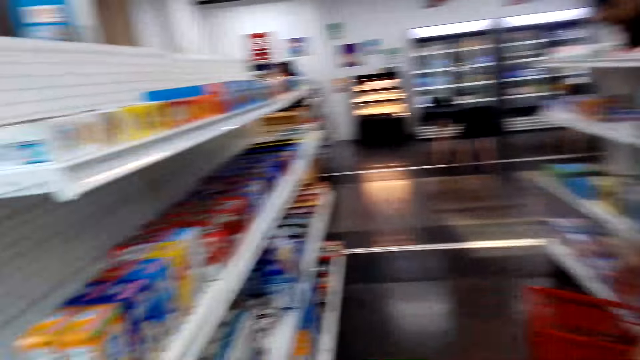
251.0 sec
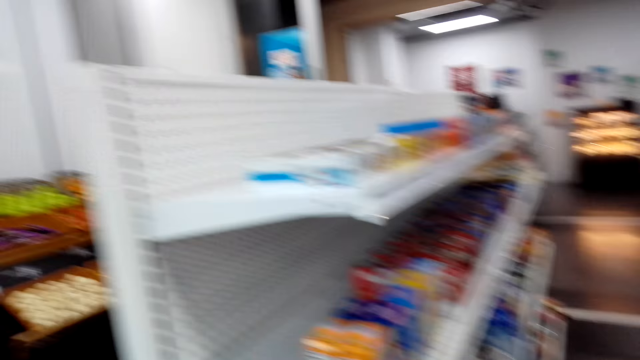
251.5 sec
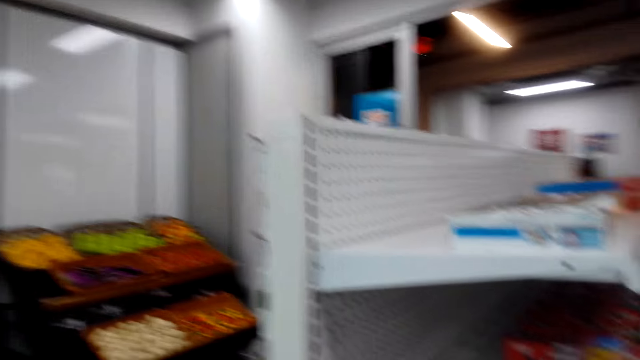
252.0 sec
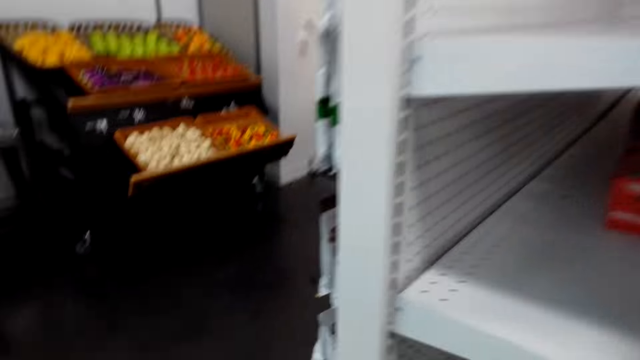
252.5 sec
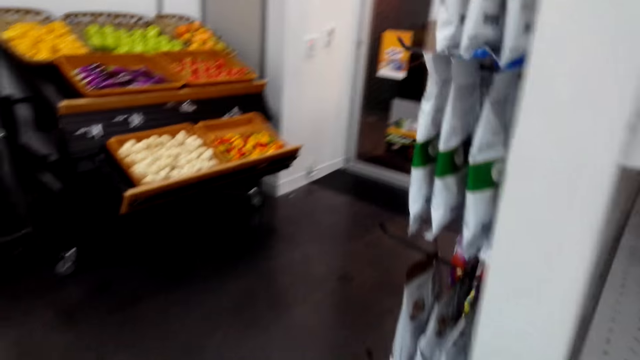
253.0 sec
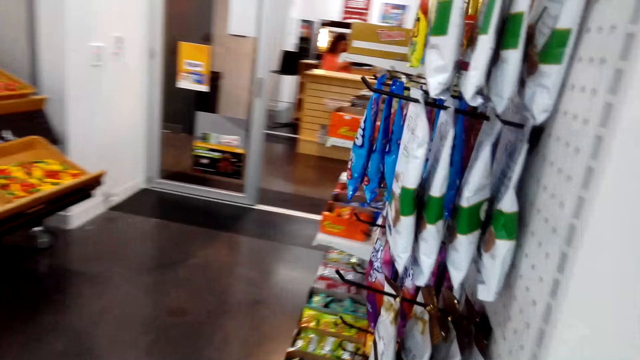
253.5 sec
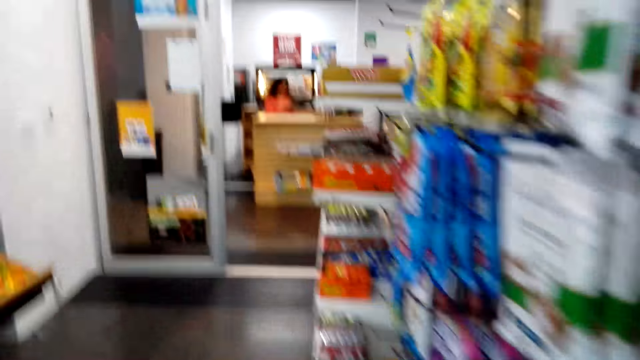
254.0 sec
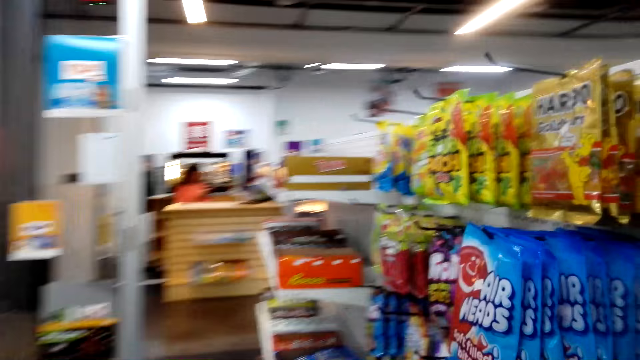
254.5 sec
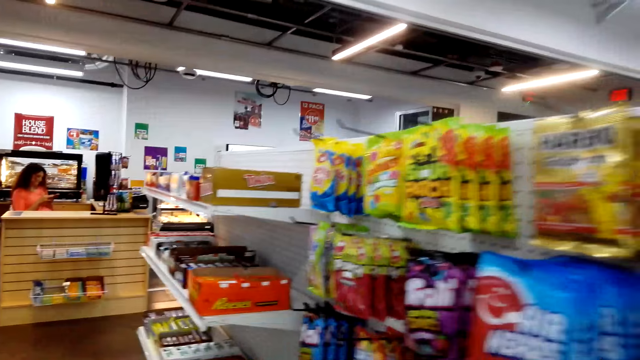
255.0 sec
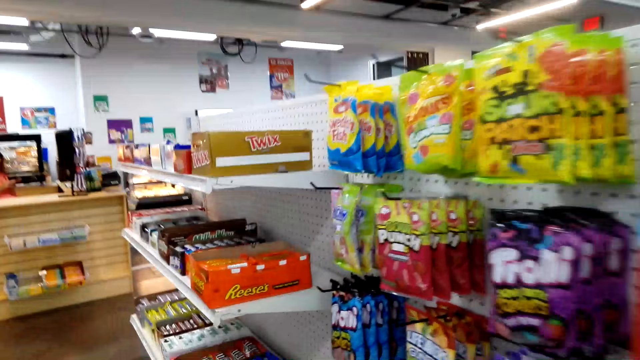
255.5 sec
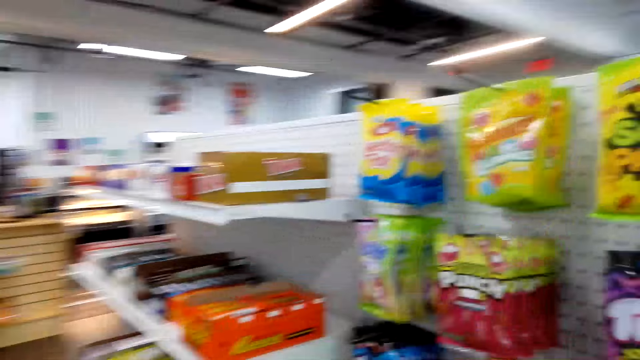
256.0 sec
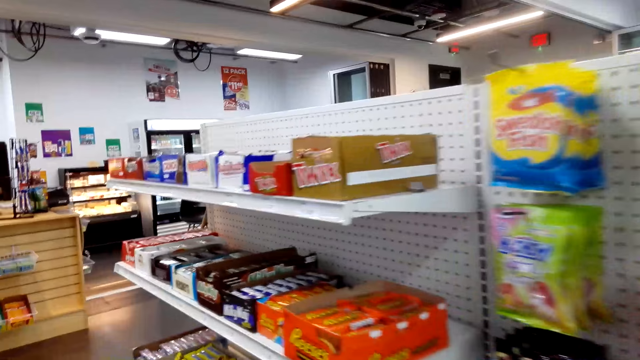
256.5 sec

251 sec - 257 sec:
The camera wearer looks around the shop. They walk around the shop. They look around the shop. They walk around the shop.

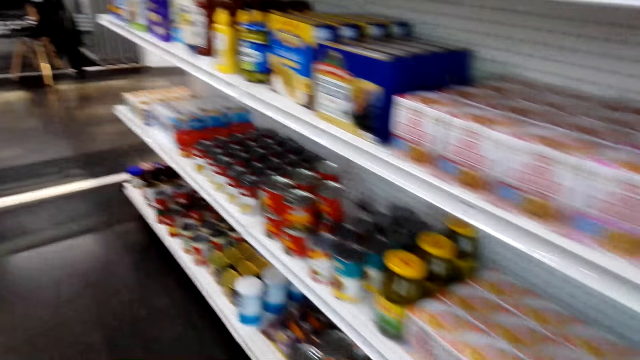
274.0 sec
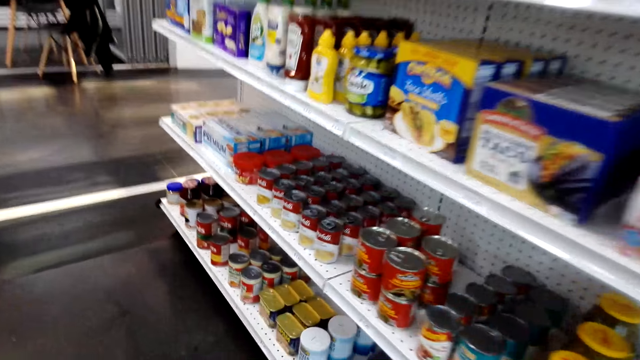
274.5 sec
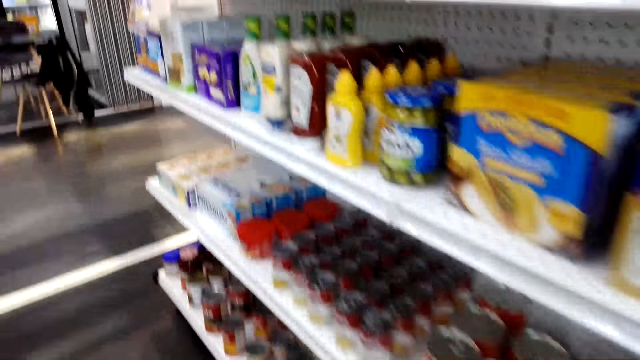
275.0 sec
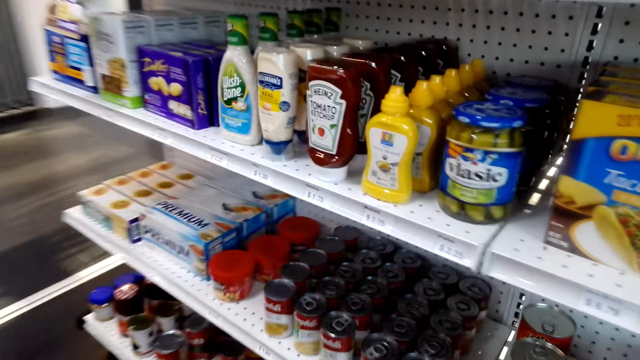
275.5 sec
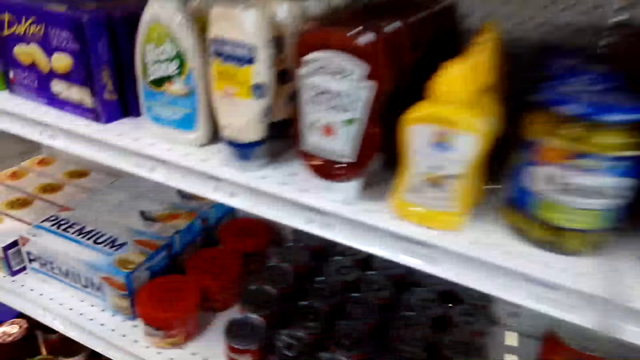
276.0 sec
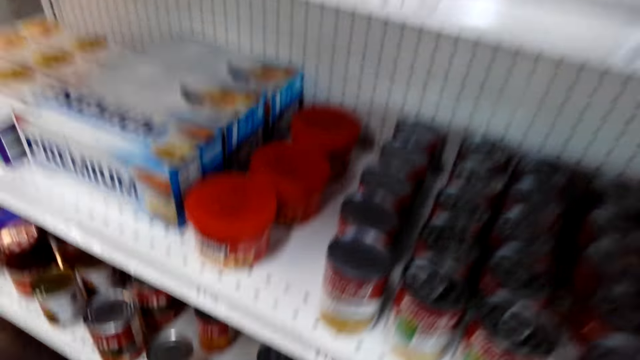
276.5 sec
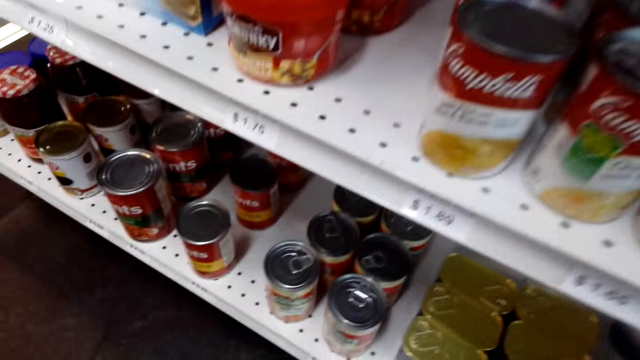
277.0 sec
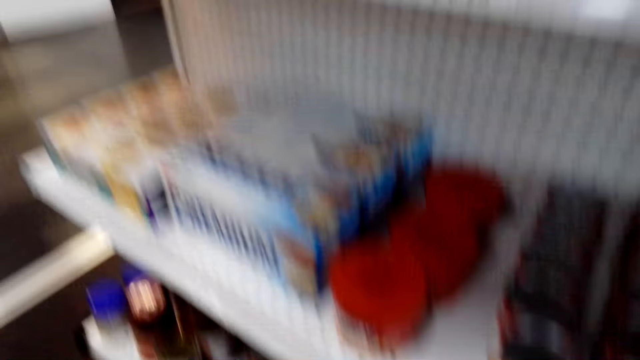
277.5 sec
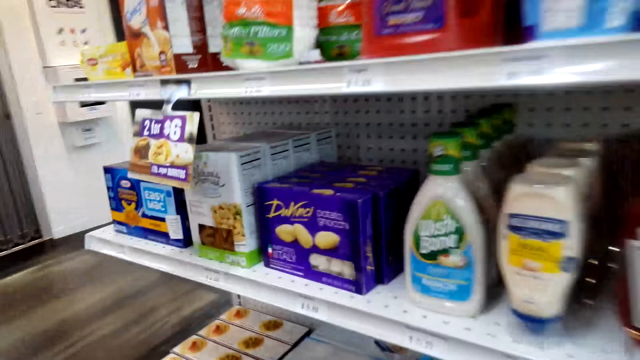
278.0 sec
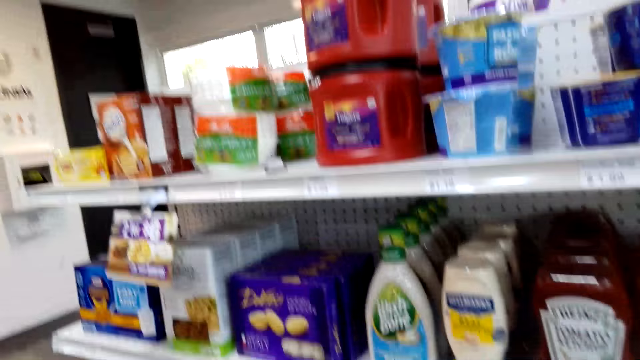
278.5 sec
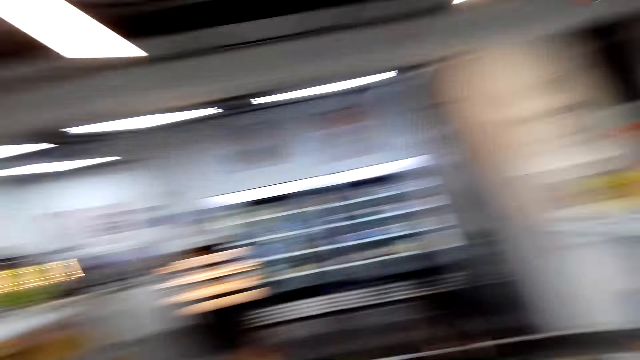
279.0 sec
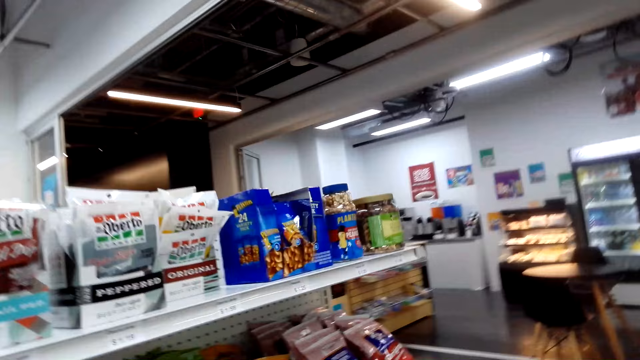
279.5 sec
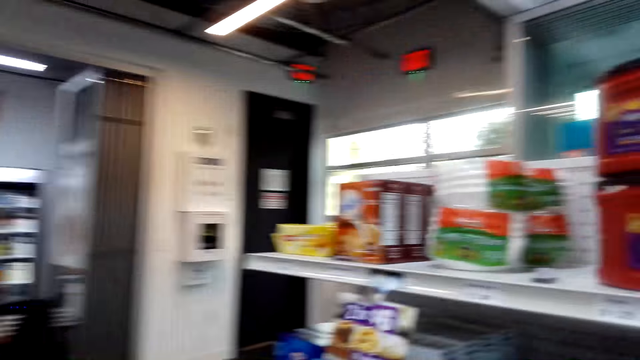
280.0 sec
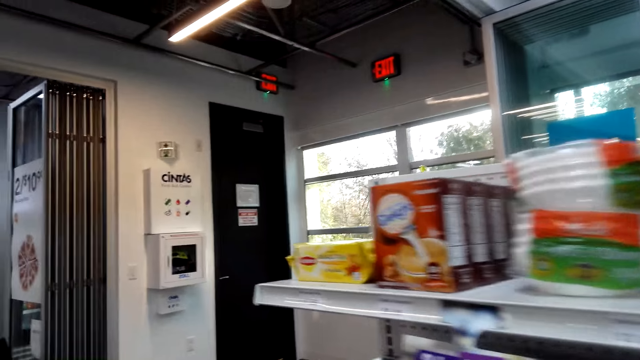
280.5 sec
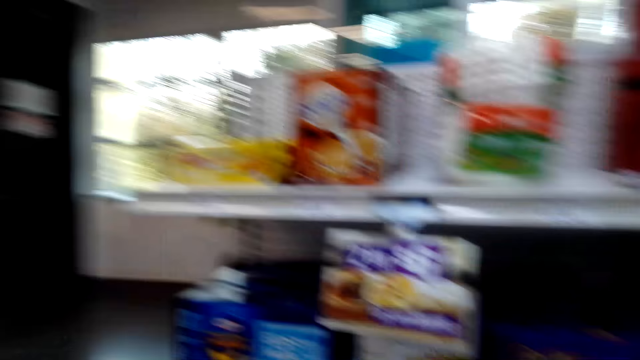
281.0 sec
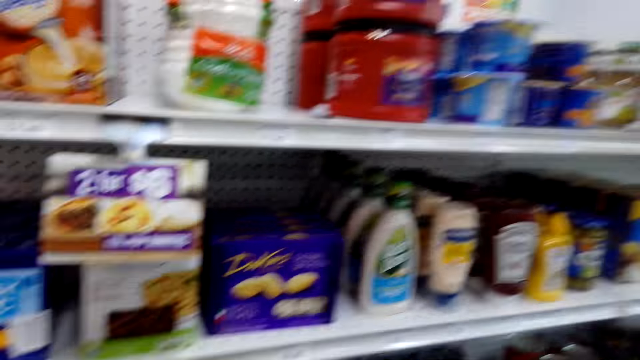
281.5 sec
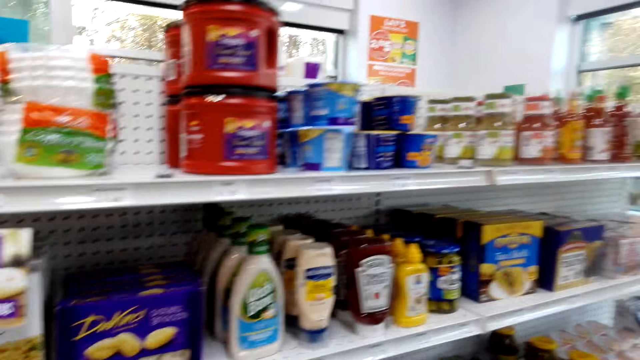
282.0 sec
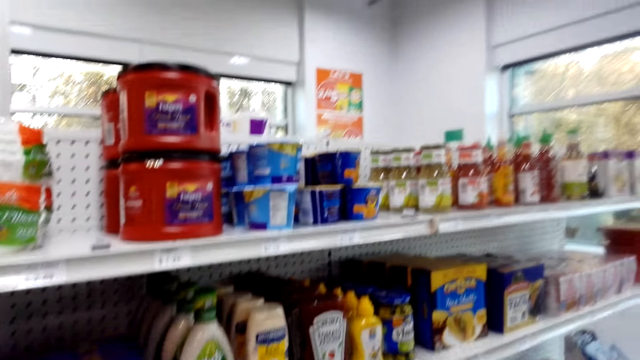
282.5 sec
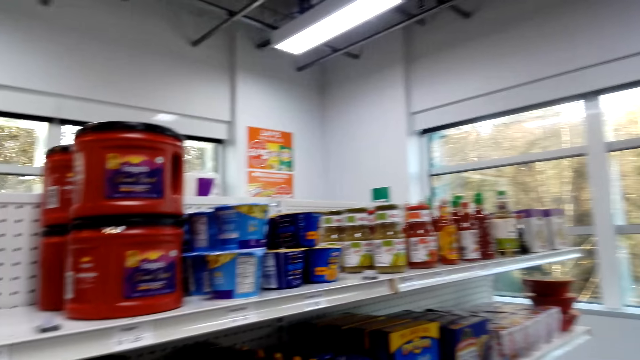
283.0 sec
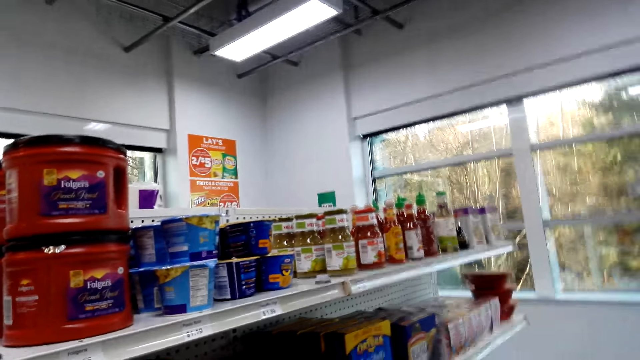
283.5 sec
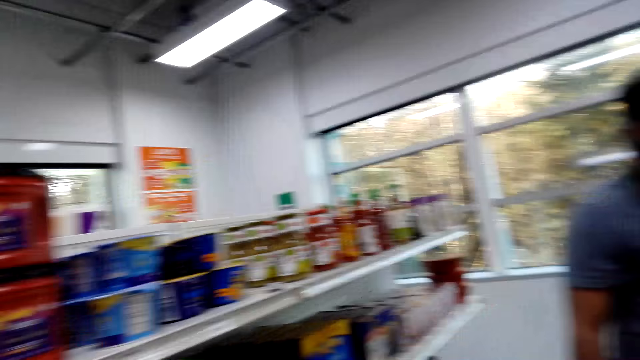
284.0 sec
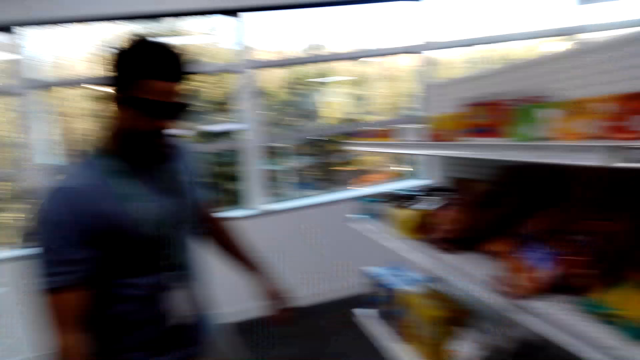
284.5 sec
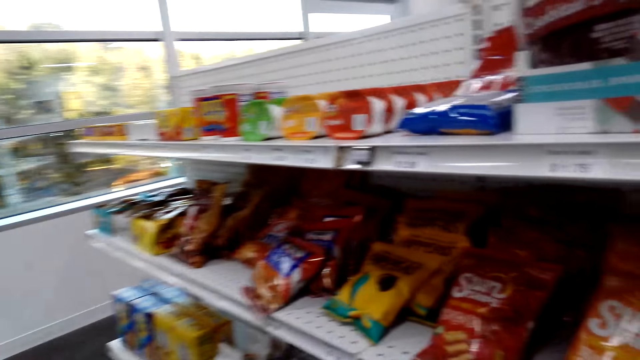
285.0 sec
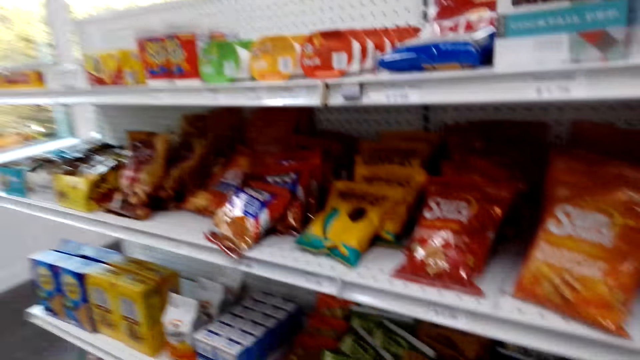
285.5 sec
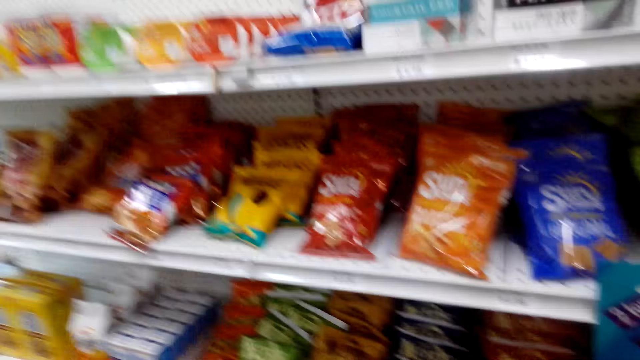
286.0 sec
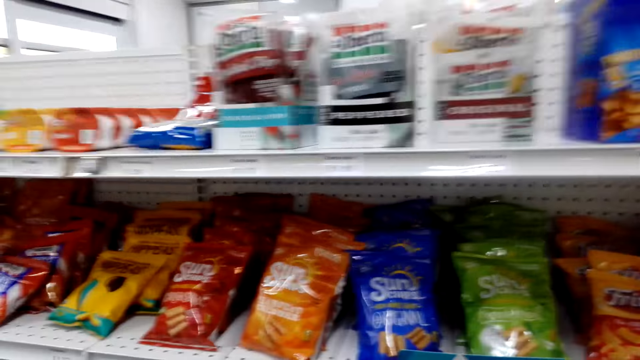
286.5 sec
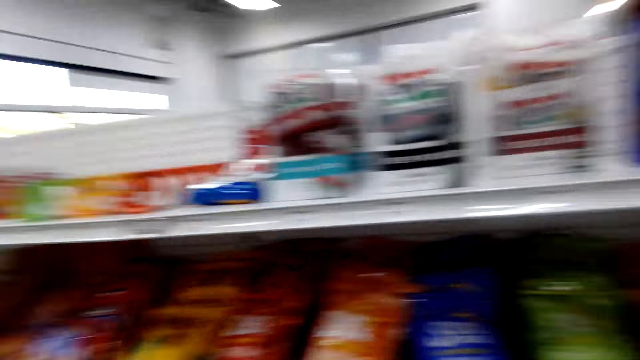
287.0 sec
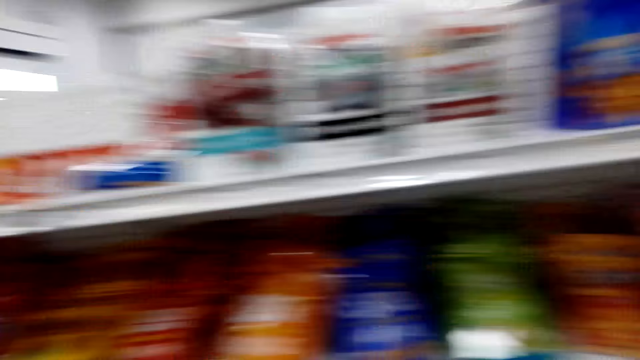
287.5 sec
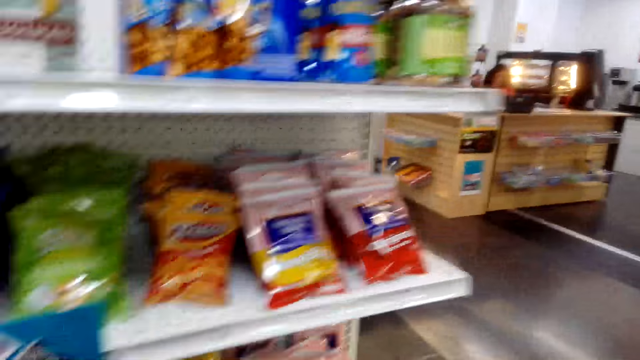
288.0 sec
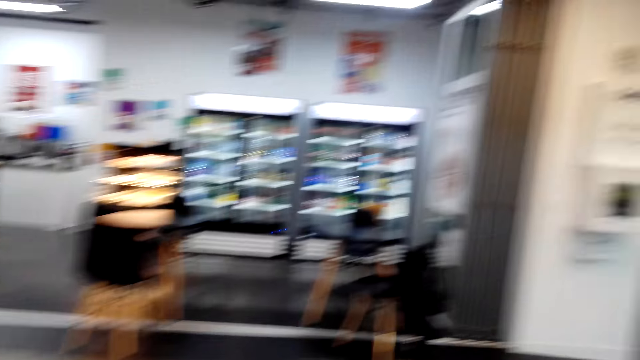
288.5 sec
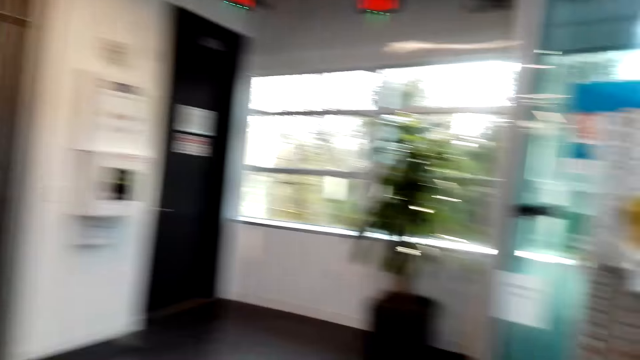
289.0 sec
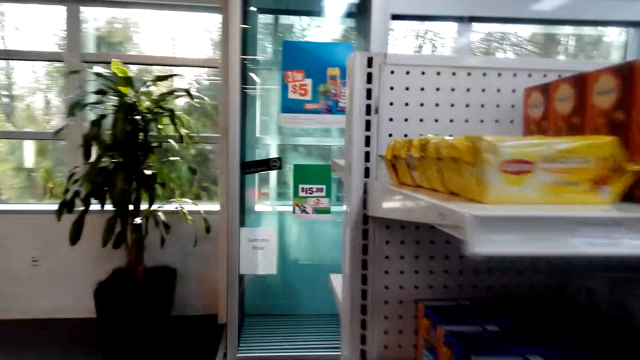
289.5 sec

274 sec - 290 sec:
The camera wearer looks around the shelf. They converse with a man. They turn around the shop. They walk around the shop. They look around the shop. They turn around the shop. They look around the shelf. They converse with the man. They turn around the shop. They look around the supermarket.
